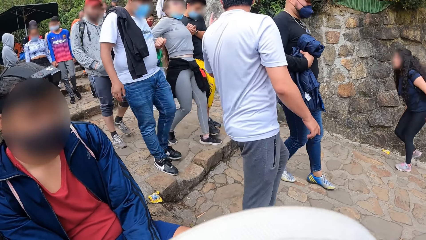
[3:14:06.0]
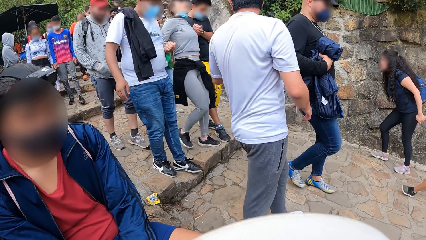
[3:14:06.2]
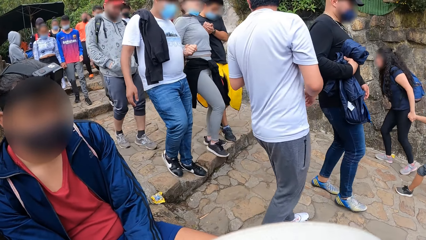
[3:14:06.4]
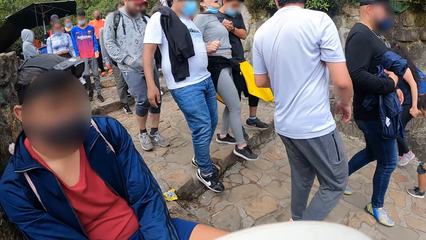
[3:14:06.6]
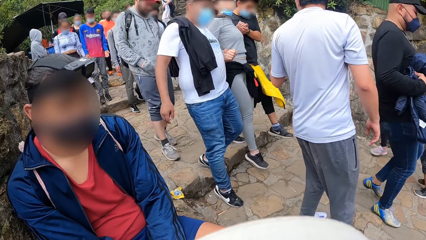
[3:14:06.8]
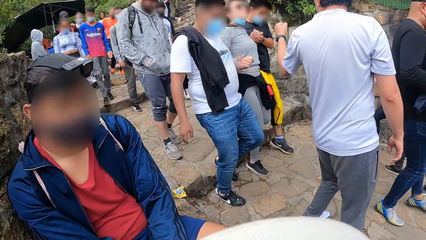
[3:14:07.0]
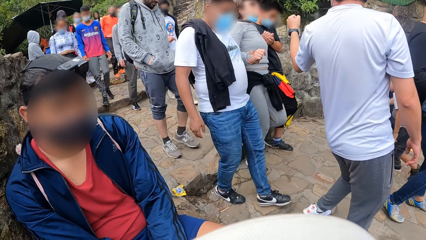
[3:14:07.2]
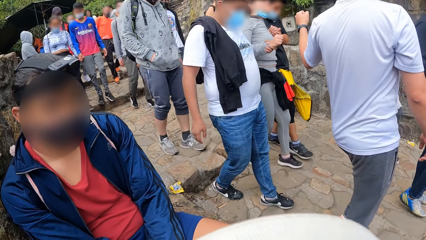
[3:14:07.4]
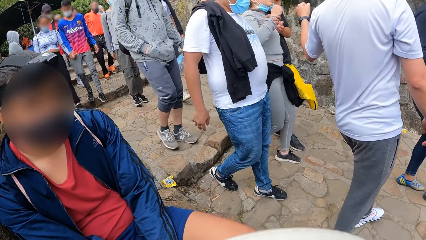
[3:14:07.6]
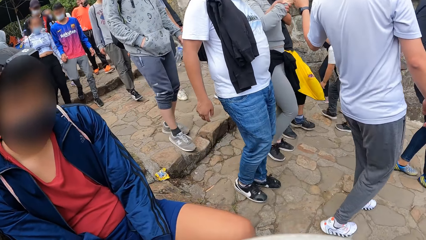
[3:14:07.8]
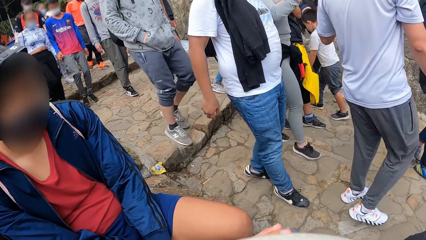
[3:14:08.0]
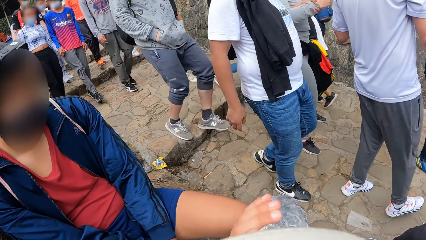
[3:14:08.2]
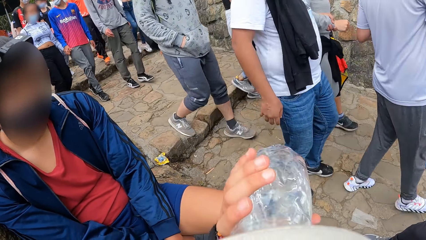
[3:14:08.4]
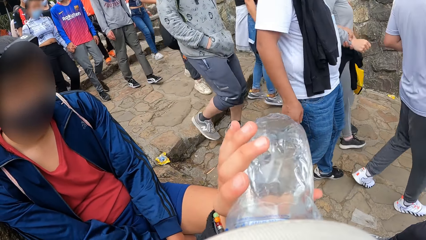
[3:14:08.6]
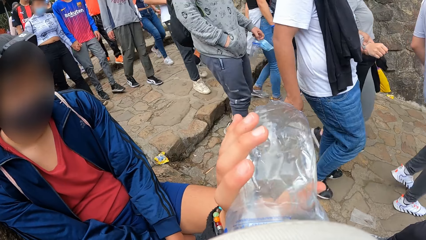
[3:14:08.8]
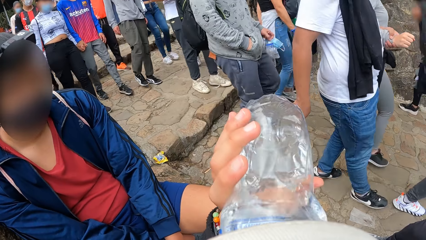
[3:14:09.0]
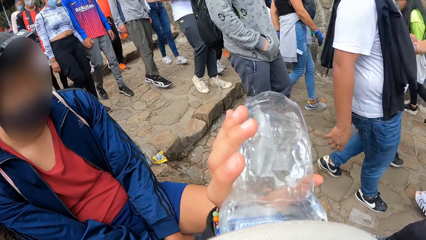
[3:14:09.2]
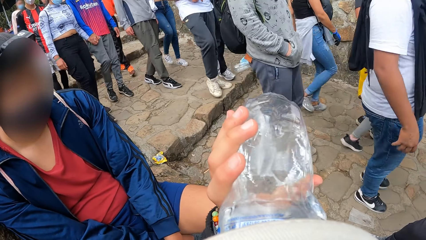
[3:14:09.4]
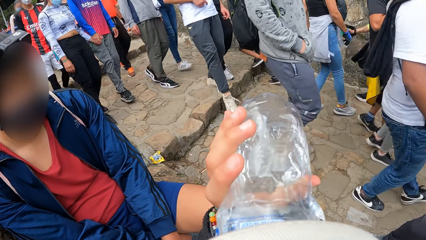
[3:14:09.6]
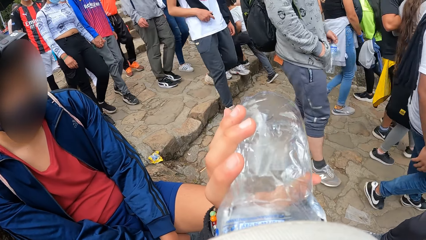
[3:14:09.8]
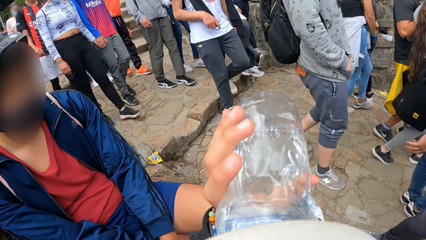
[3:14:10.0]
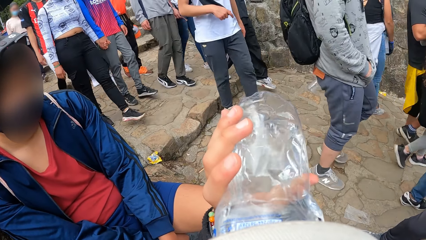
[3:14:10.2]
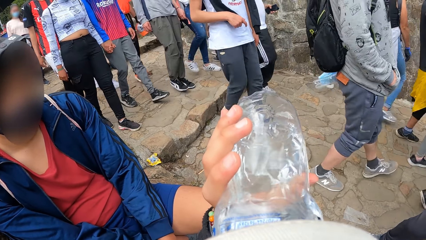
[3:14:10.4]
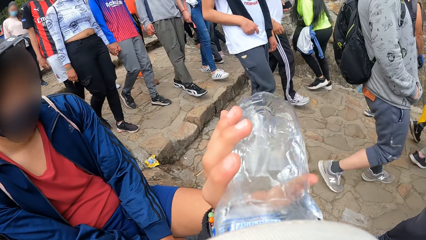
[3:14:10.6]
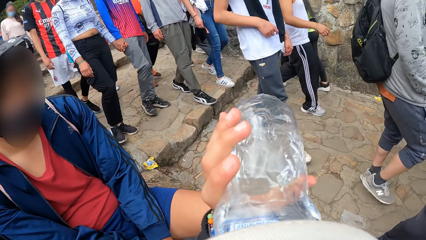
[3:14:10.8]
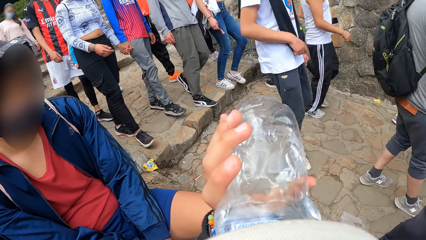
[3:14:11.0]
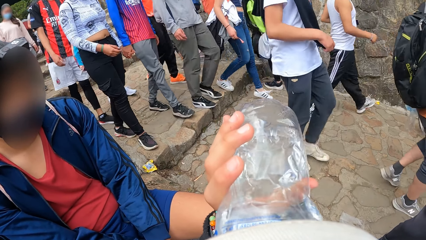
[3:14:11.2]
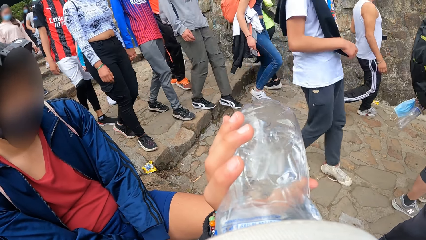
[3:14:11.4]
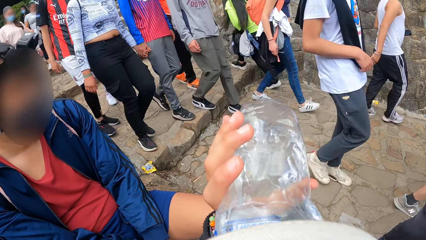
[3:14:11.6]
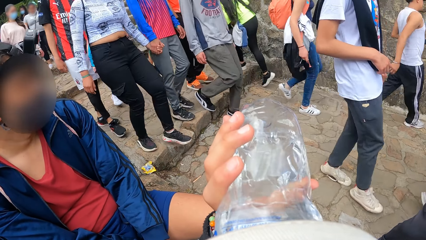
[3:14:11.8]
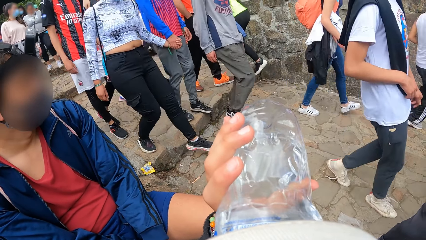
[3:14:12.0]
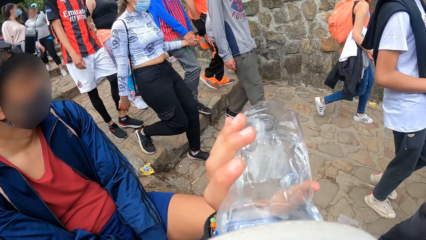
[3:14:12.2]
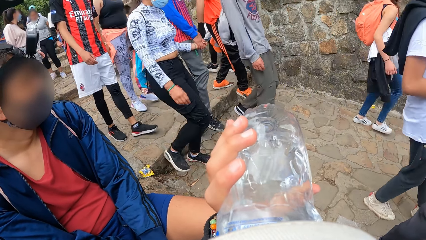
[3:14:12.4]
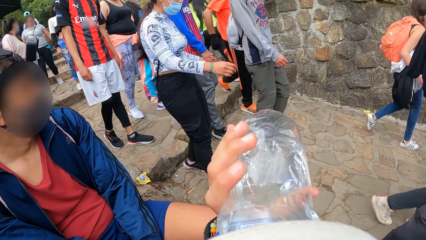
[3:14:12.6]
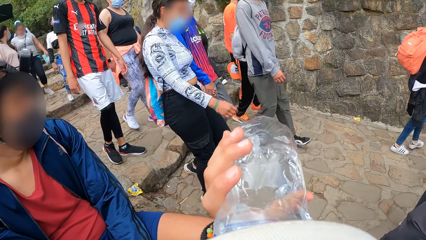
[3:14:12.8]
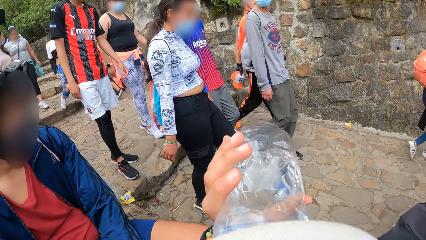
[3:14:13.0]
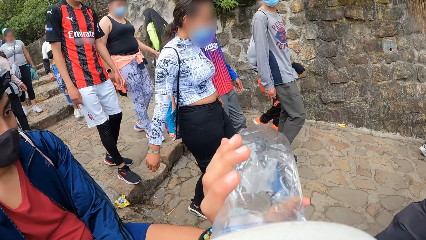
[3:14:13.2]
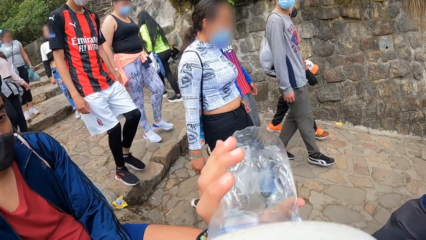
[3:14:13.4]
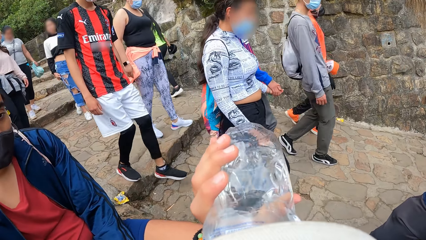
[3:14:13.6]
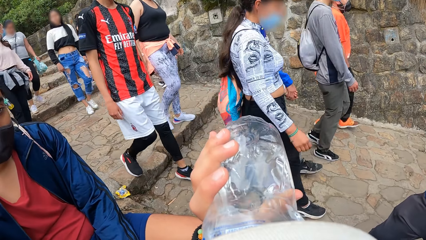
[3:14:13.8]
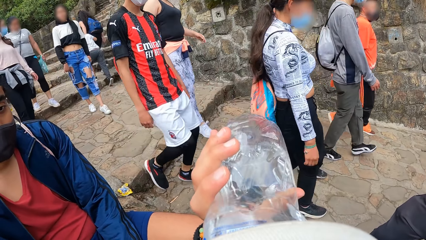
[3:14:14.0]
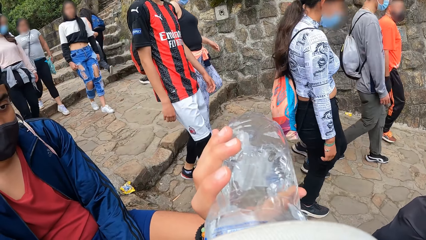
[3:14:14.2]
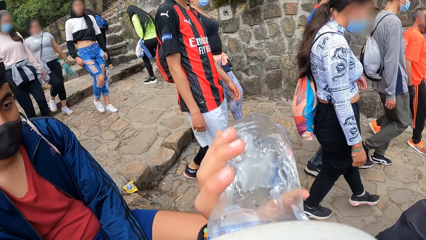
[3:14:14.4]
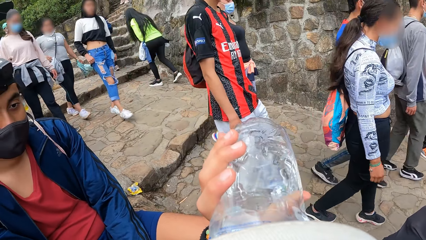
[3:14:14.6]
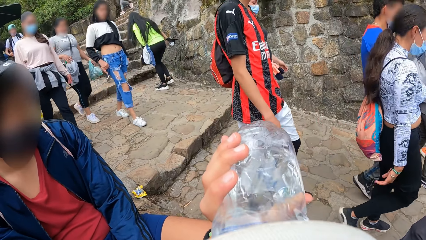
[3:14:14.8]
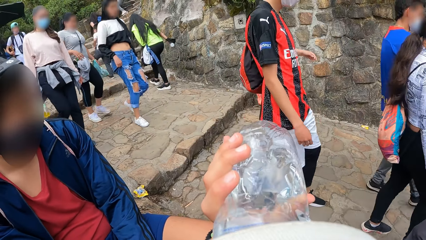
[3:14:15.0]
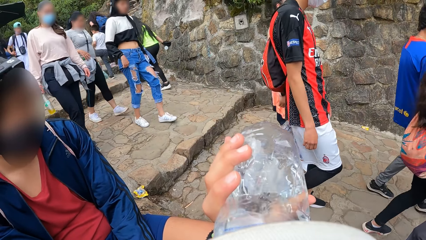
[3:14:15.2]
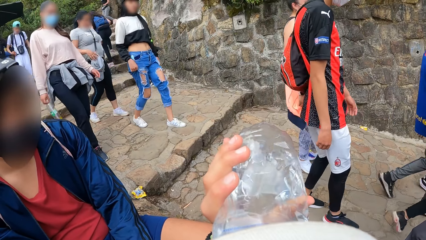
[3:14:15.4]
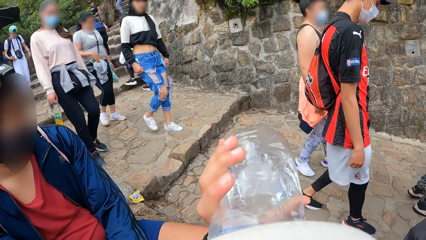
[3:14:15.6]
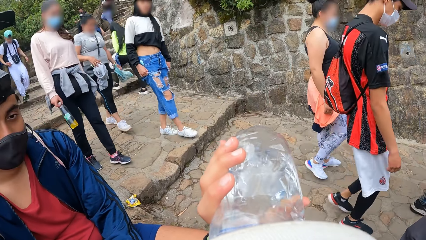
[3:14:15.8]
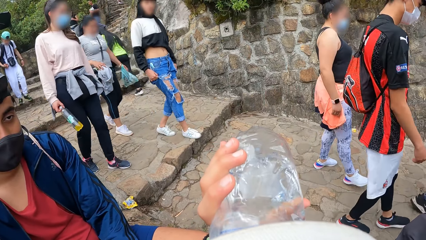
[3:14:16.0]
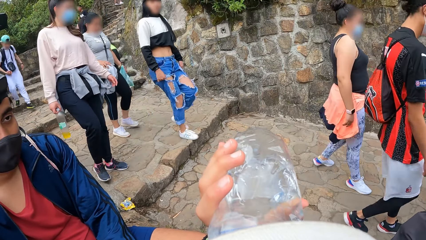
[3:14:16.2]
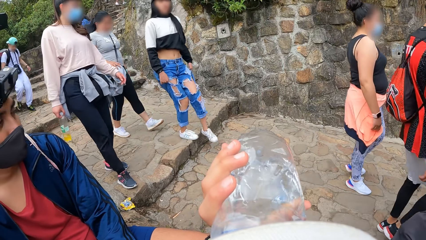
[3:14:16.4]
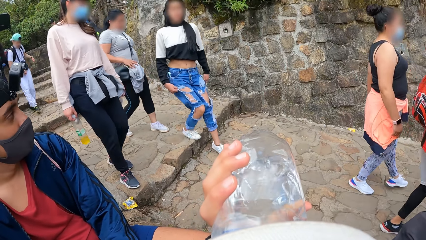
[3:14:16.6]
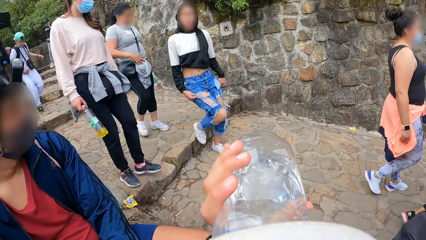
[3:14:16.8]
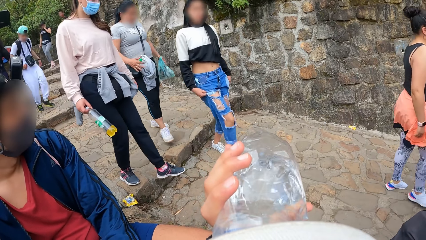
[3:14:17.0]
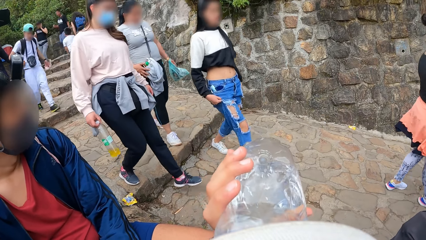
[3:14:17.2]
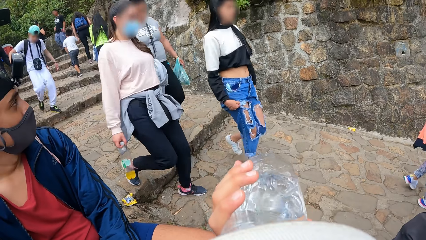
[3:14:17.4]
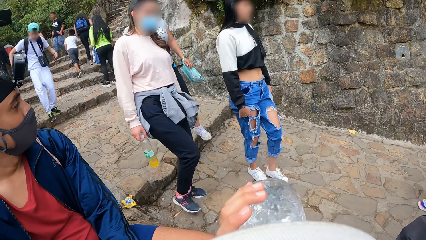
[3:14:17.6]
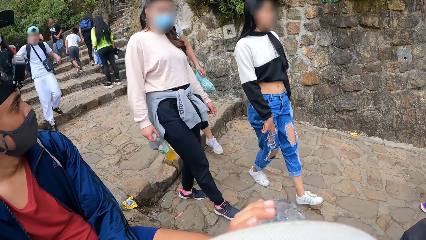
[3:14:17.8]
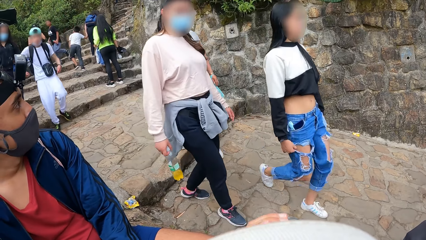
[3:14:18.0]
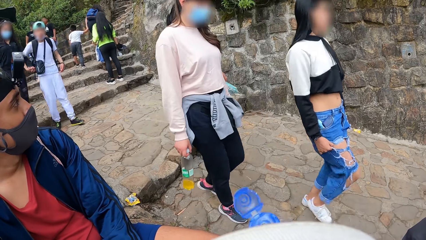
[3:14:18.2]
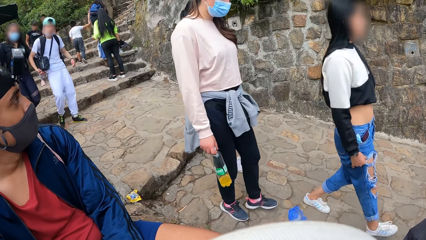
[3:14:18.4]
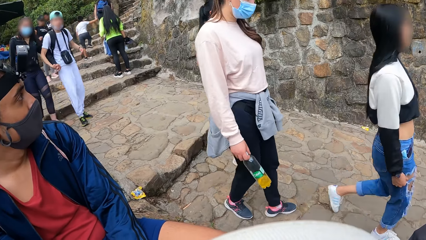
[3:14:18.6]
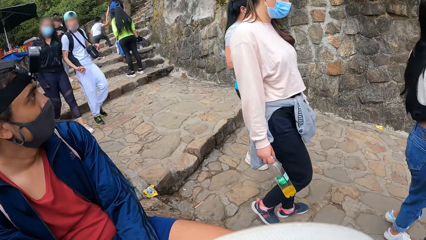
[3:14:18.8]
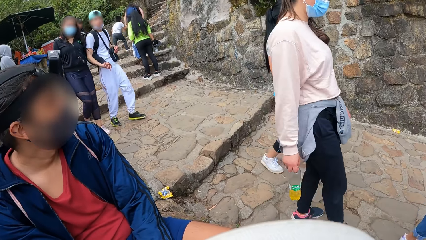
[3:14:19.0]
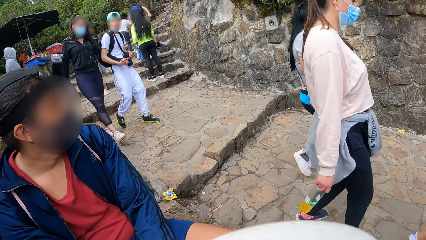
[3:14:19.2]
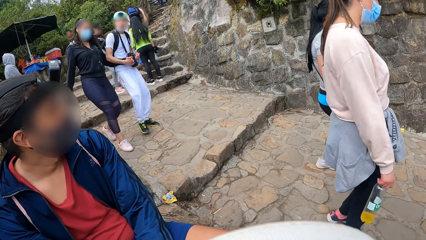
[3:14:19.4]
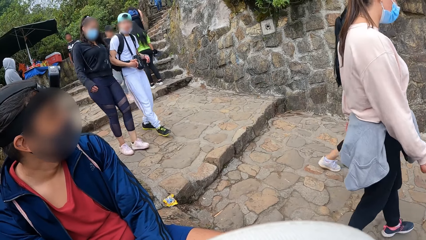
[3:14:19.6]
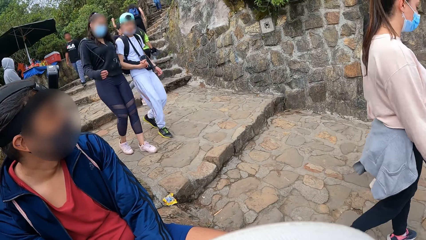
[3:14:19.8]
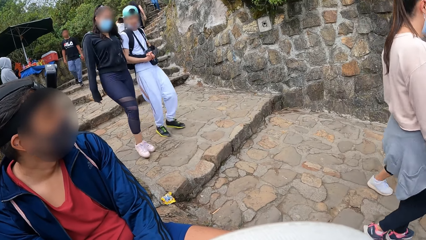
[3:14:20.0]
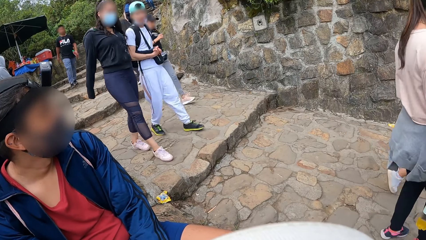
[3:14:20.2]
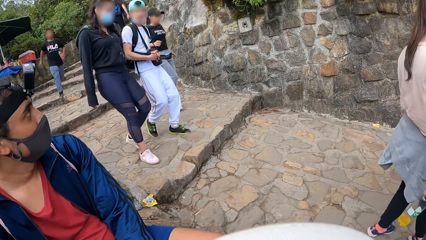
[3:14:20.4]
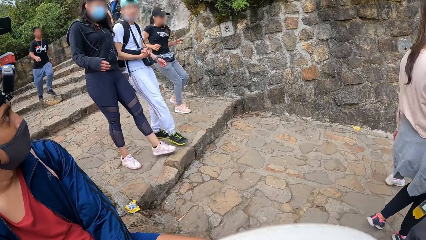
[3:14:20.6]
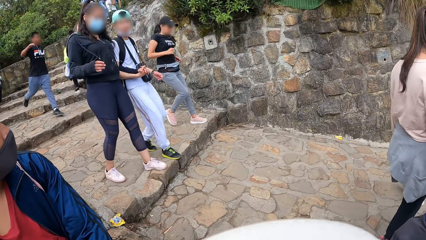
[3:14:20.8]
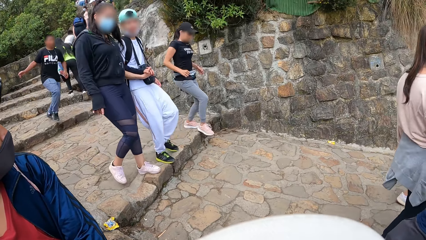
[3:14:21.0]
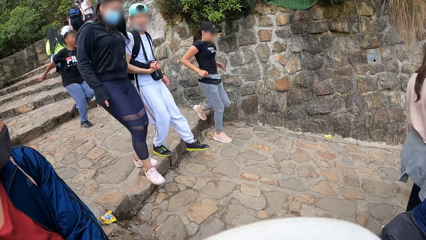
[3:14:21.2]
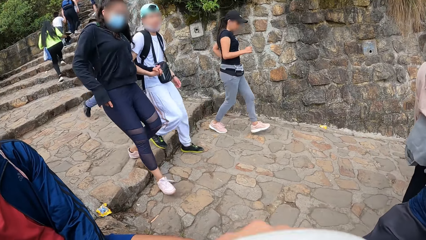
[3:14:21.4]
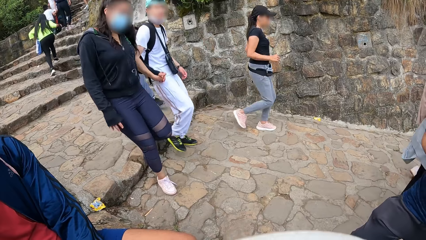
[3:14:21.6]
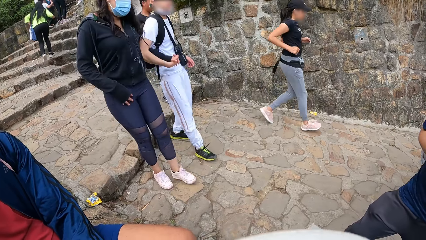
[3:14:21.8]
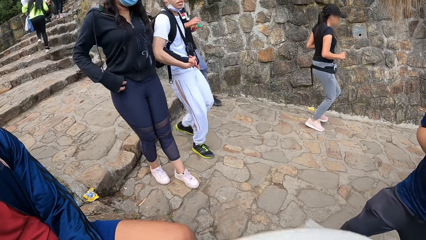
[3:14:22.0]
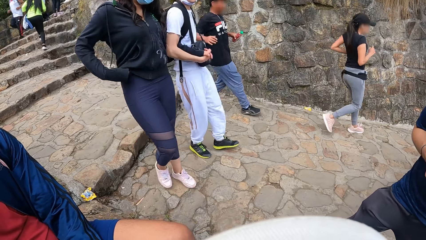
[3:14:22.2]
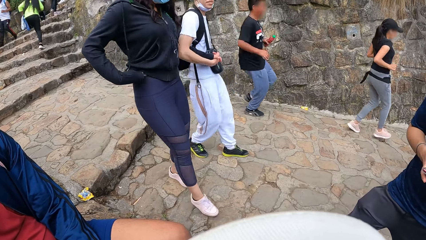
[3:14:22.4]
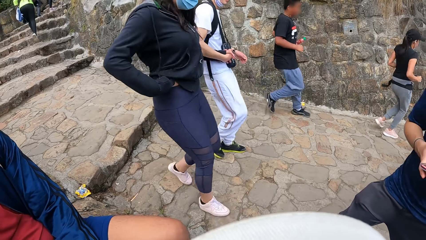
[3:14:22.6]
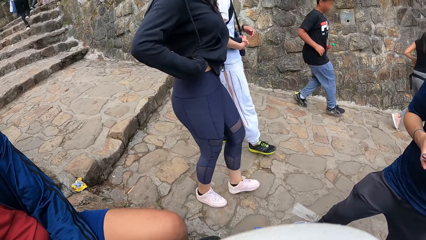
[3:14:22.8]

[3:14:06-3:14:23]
The camera wearer drinks from a bottle of water with his left hand. A man stares around. The camera wearer drops the bottle from his mouth.
